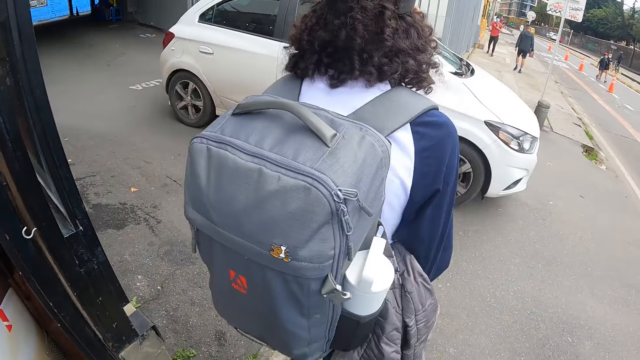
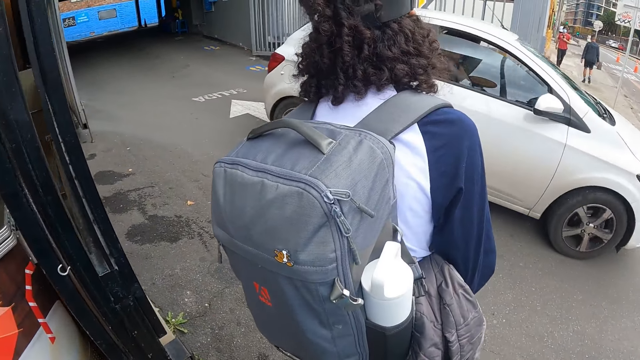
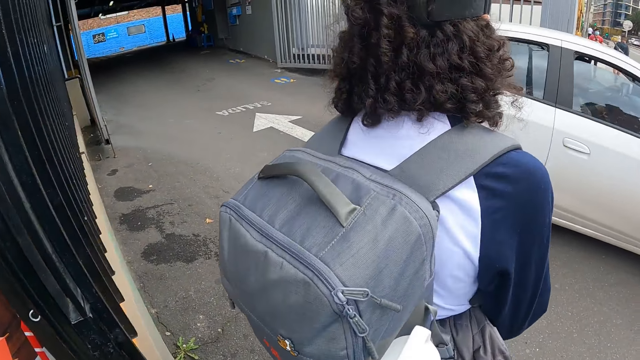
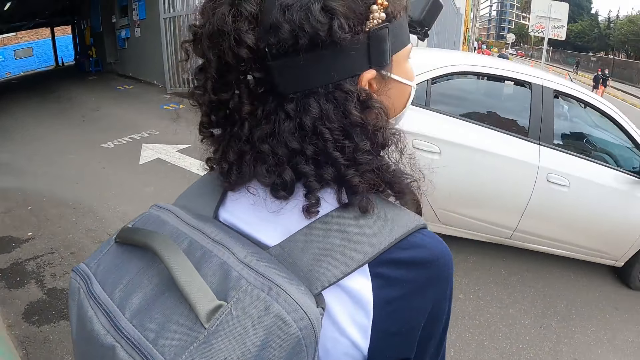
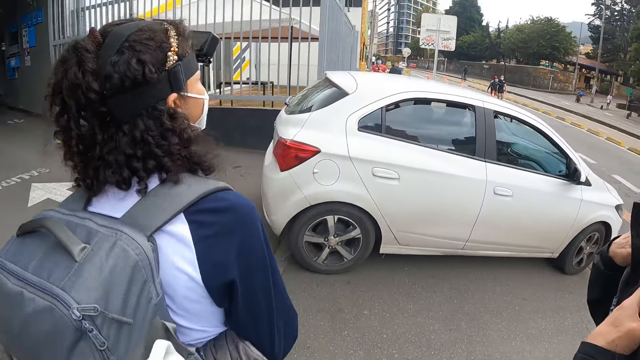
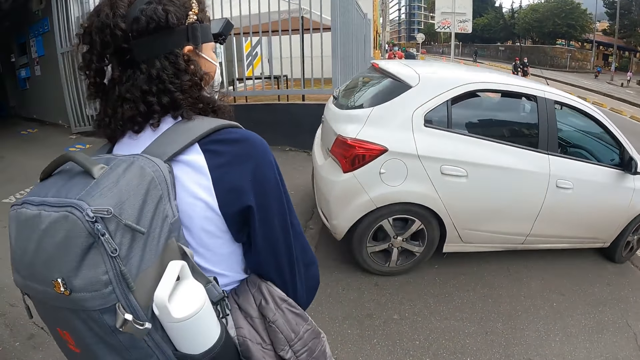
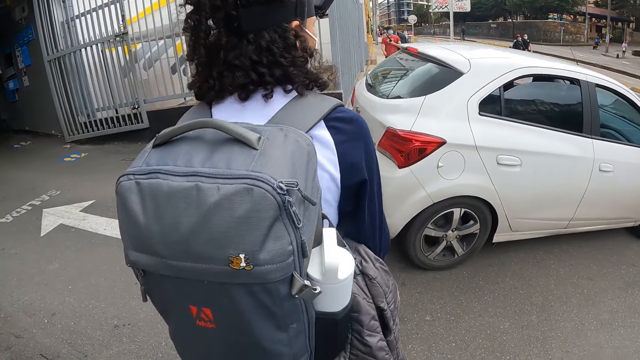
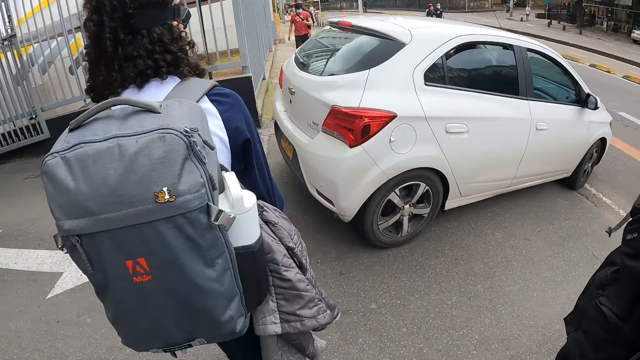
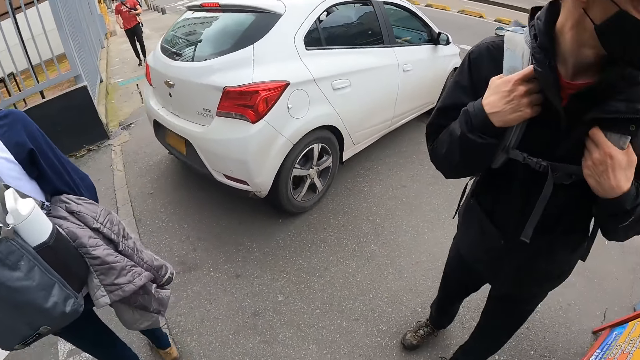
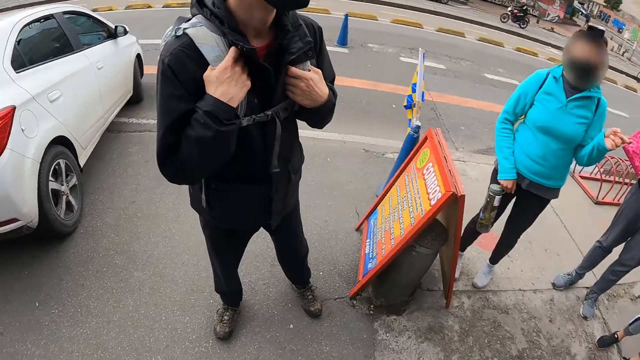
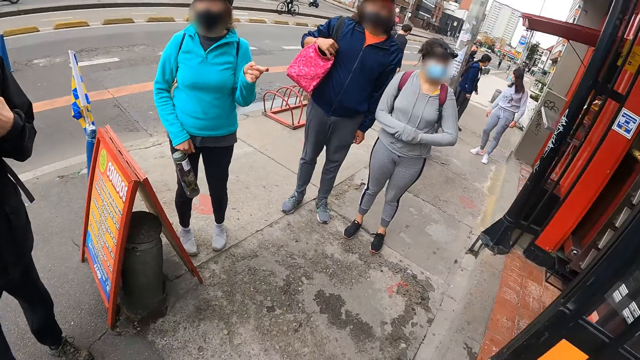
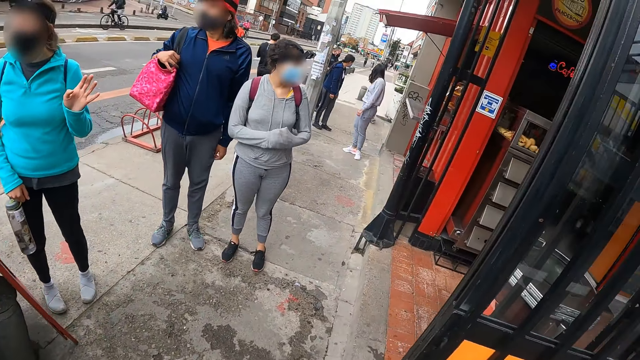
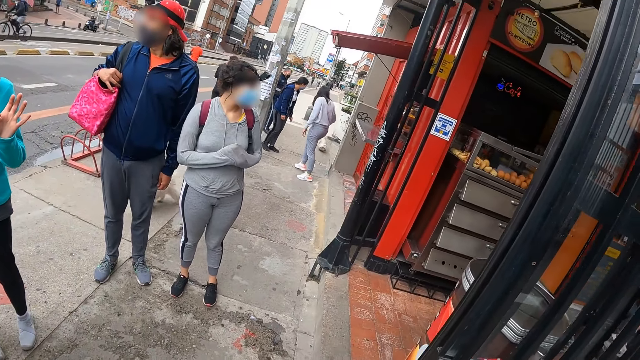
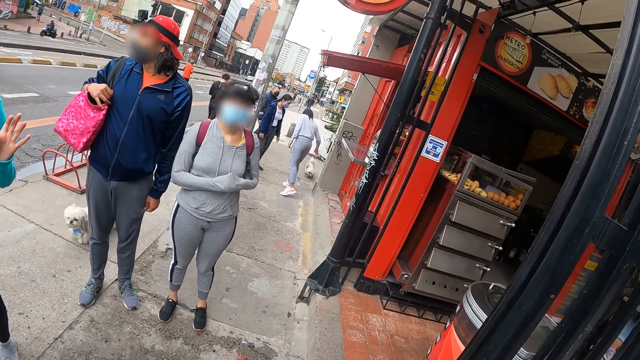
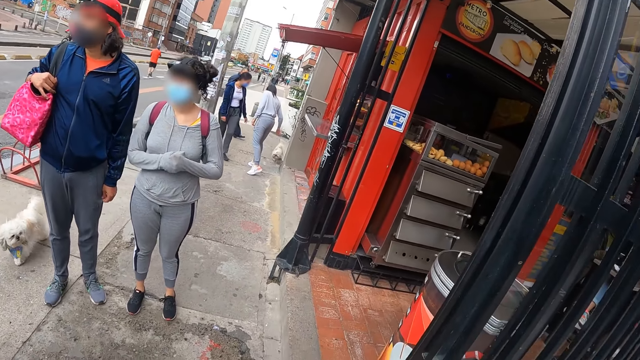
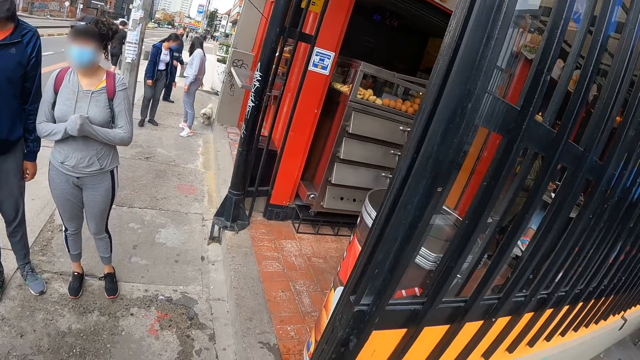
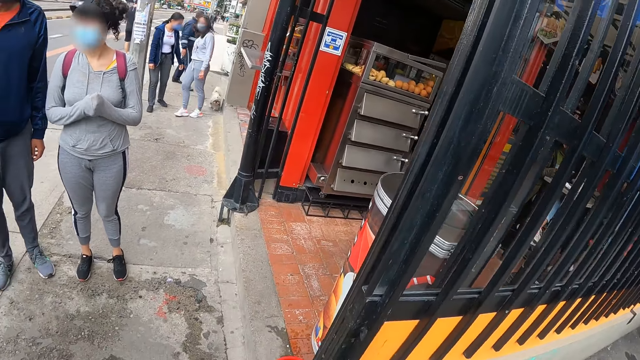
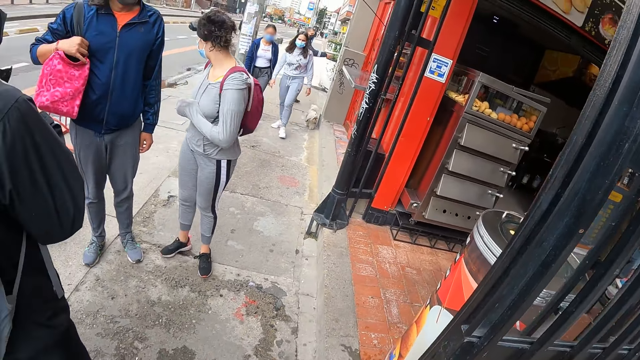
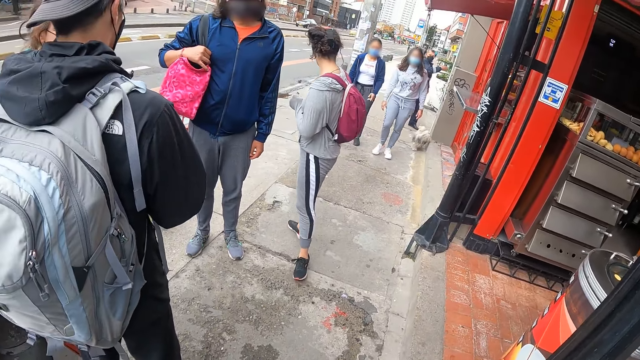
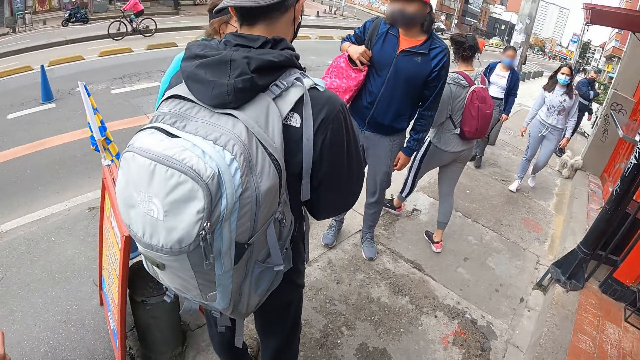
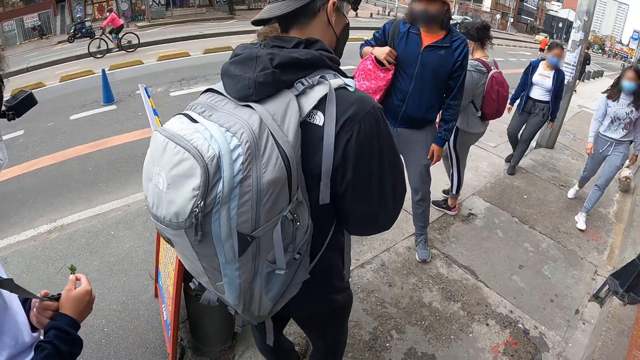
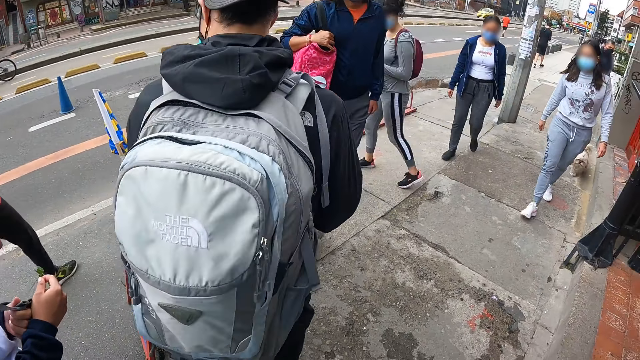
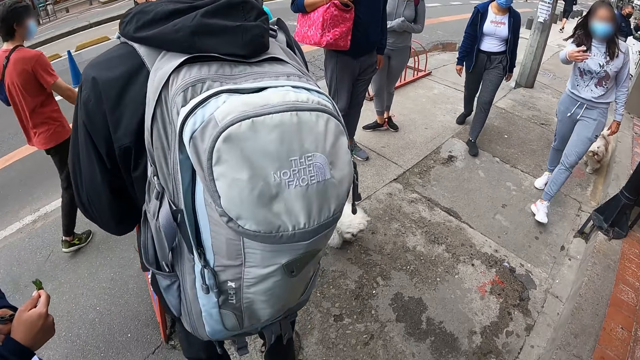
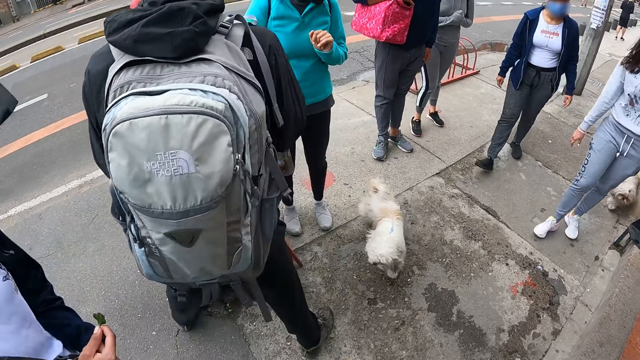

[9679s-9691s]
A woman stands on the path. The woman walks across a road. A man stands on the road. The camera wearer looks around the city. Another woman walks on the pavement. Another man walks on the pavement.

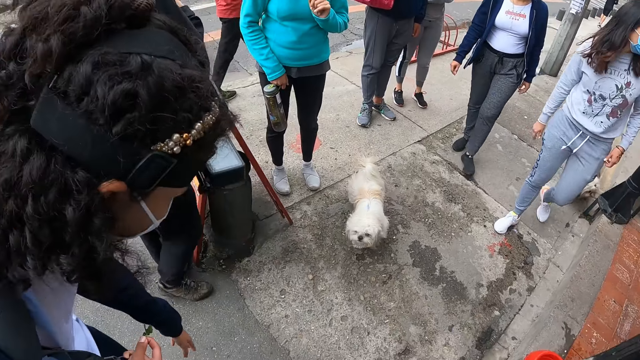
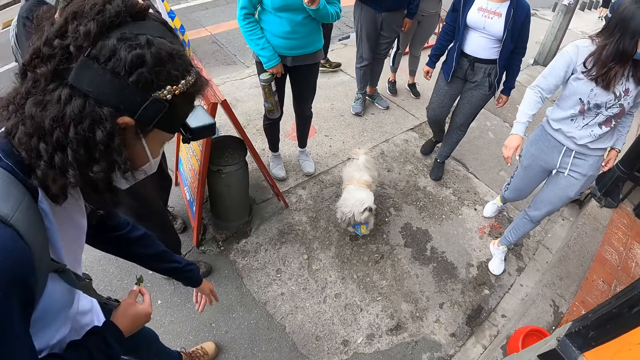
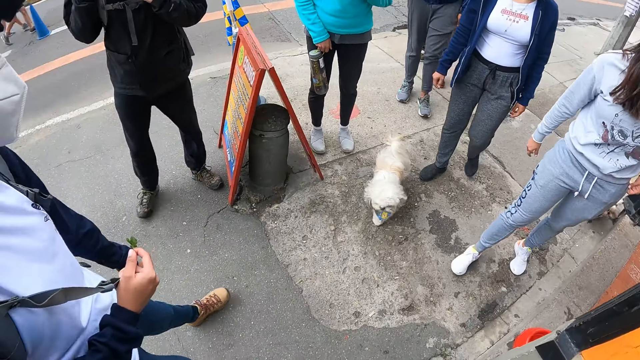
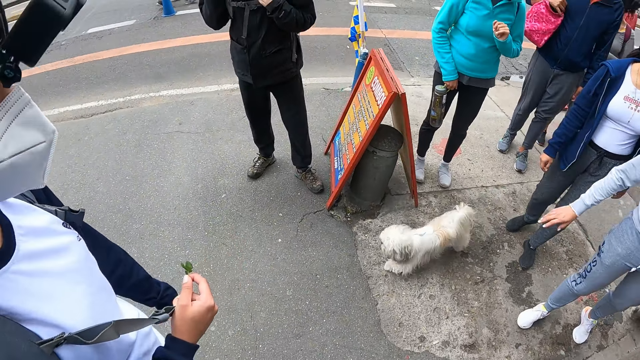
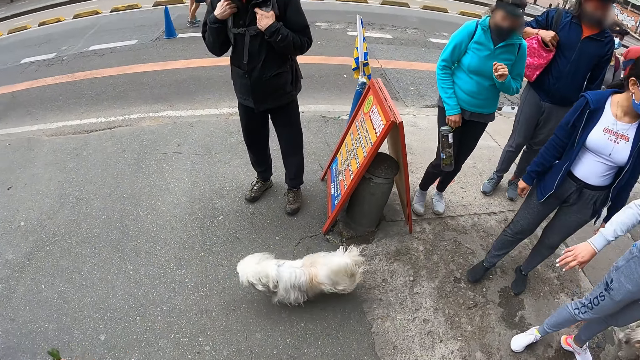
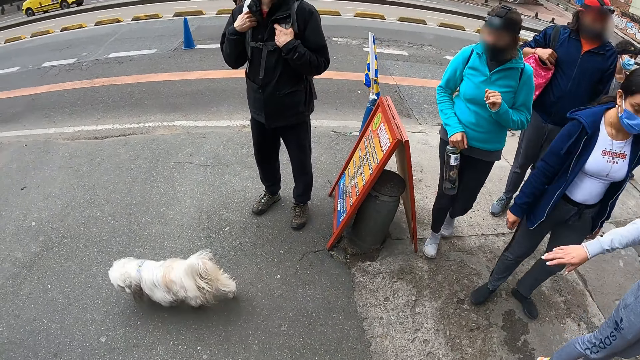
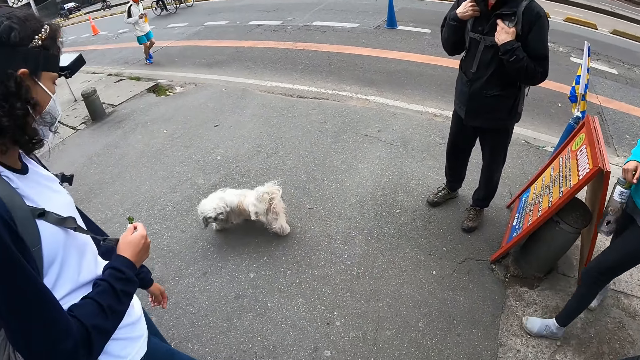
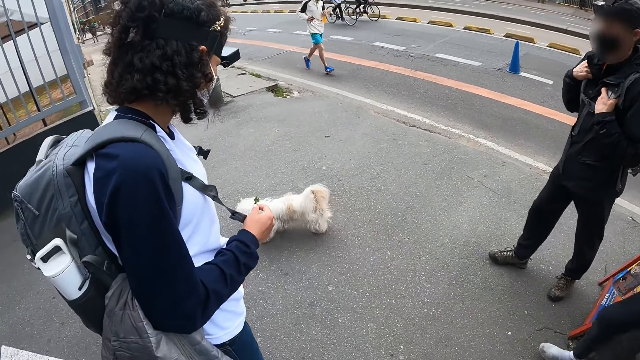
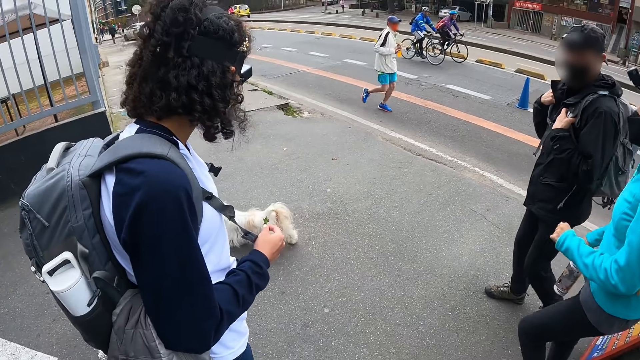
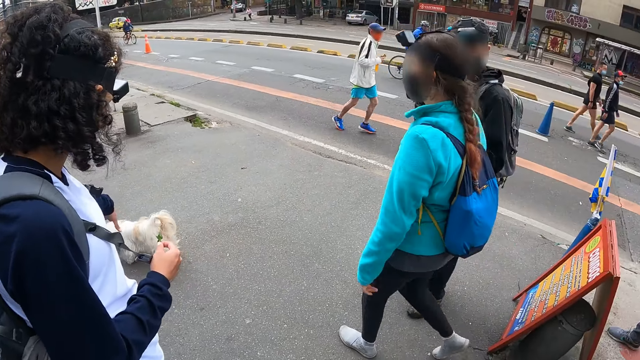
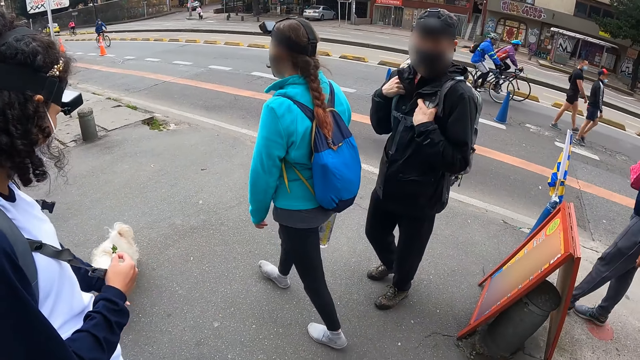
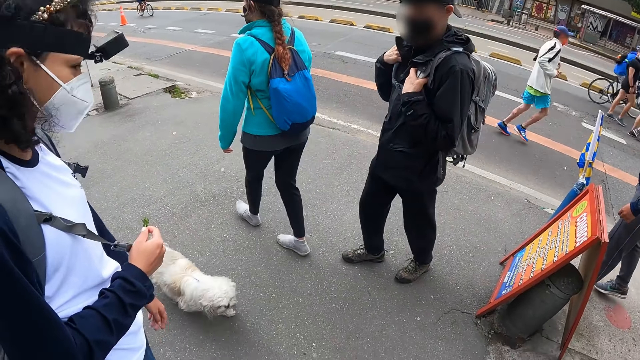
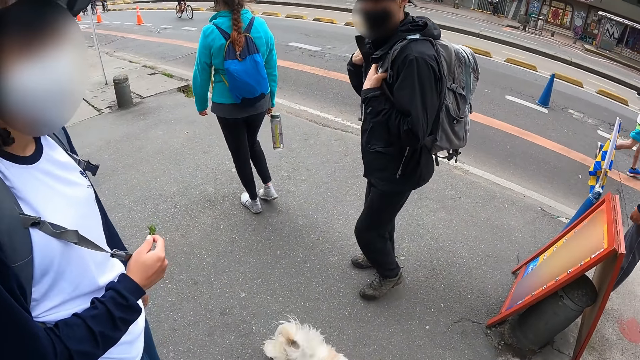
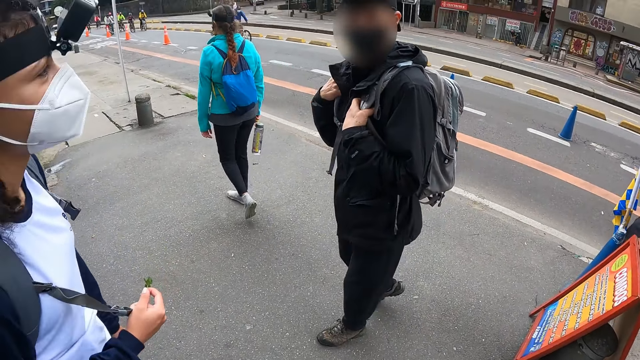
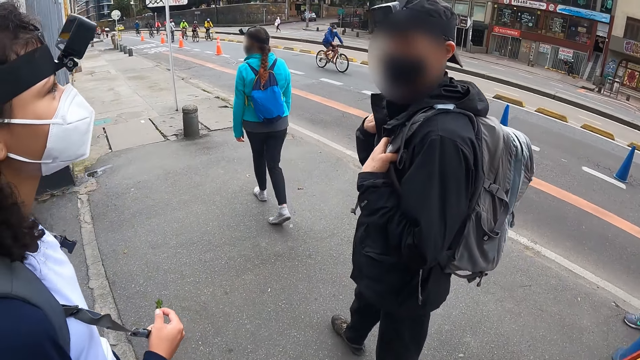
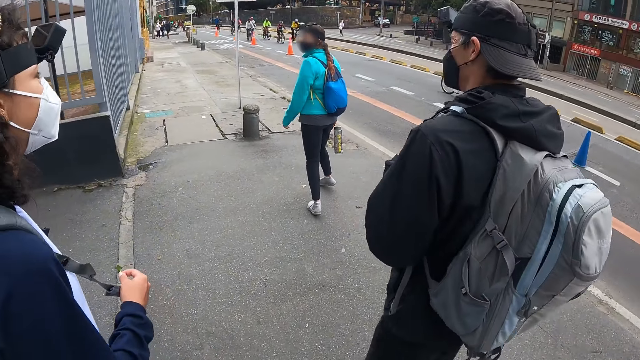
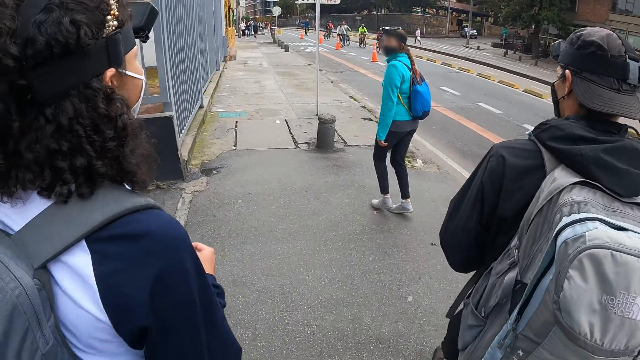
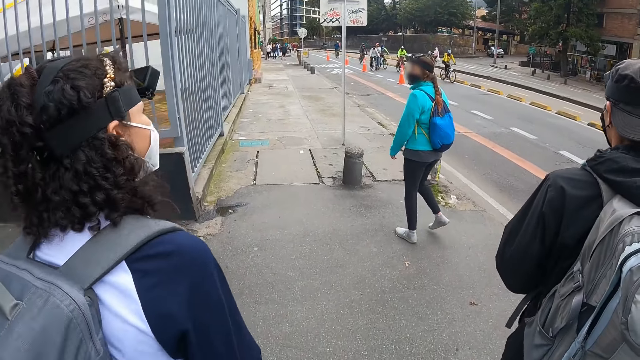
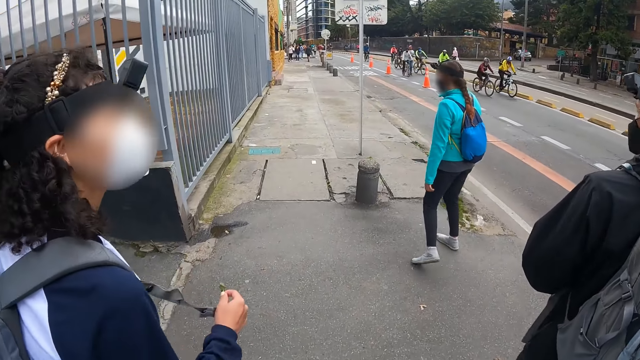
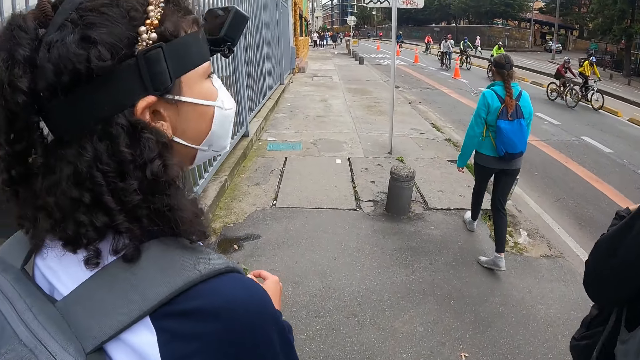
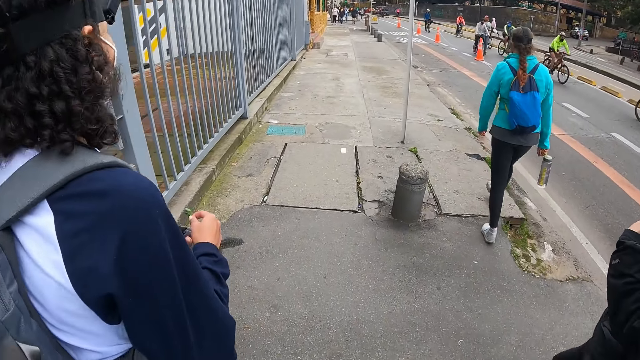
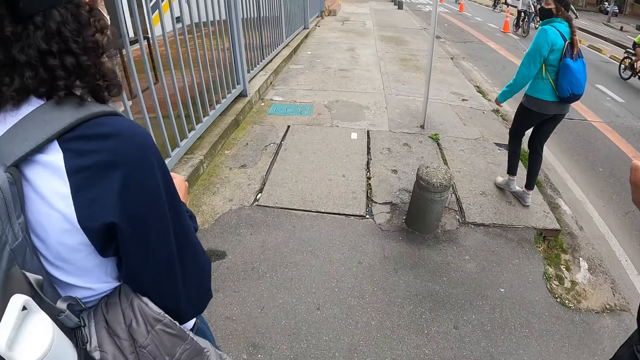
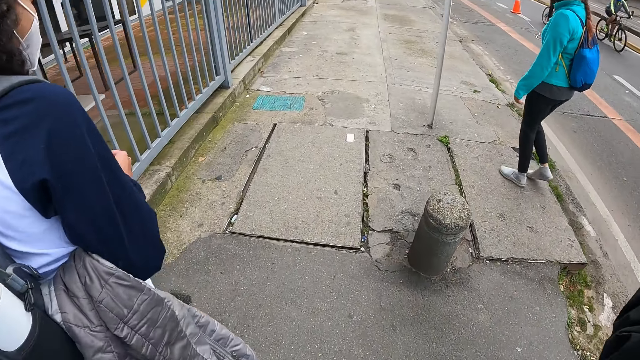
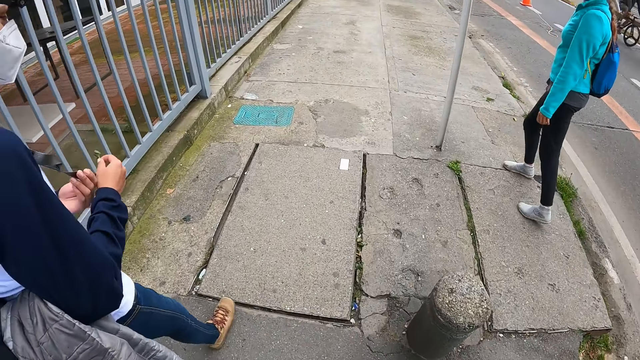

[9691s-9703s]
A woman bends and stands up. Another woman walks across the road. A man walks across the road. The first woman walks across the road. The camera wearer walks across the road. The other woman walks on a pavement.
